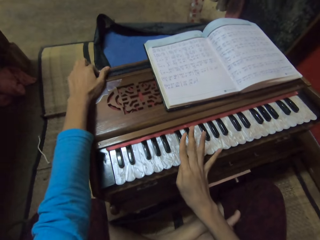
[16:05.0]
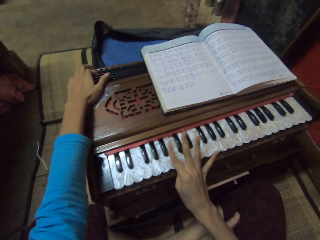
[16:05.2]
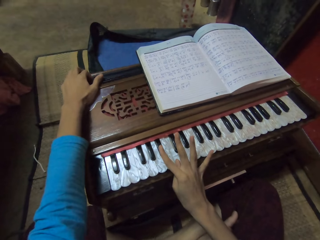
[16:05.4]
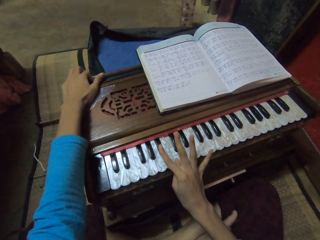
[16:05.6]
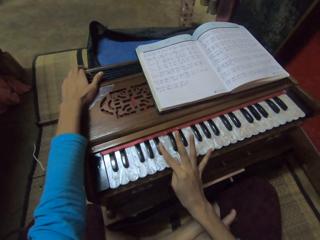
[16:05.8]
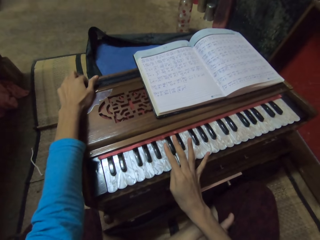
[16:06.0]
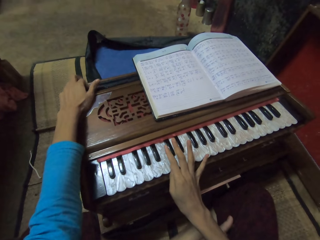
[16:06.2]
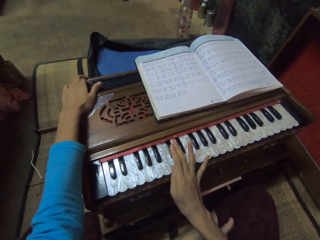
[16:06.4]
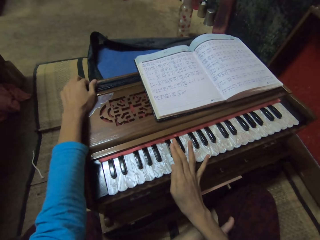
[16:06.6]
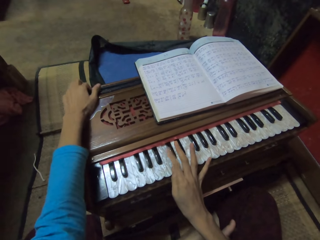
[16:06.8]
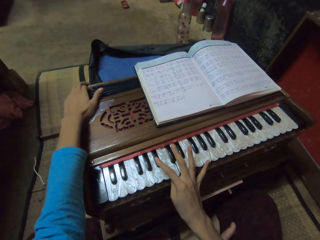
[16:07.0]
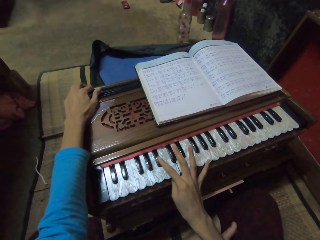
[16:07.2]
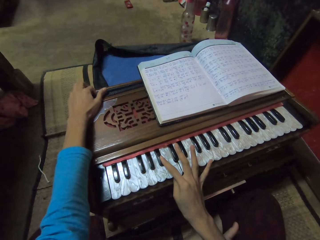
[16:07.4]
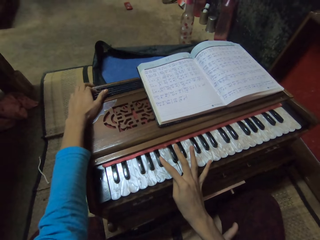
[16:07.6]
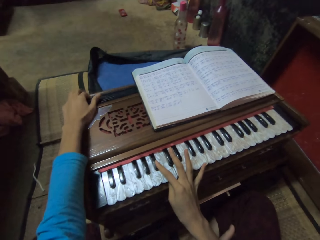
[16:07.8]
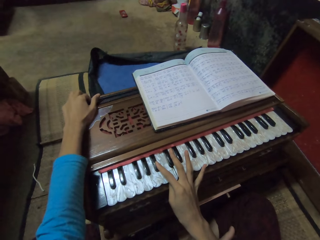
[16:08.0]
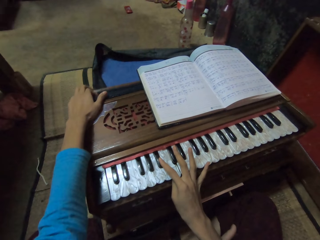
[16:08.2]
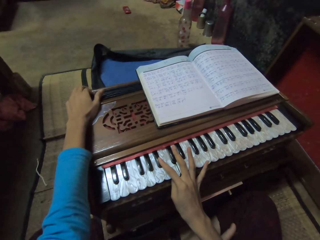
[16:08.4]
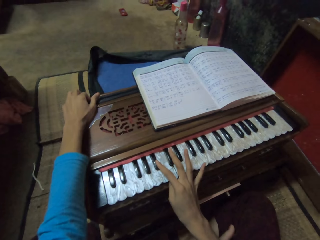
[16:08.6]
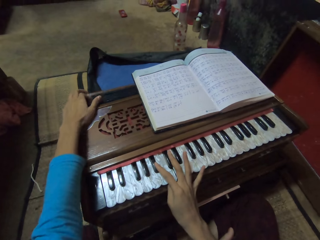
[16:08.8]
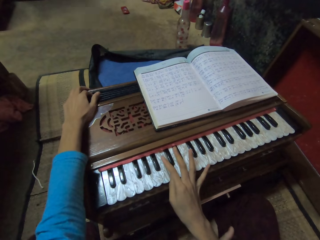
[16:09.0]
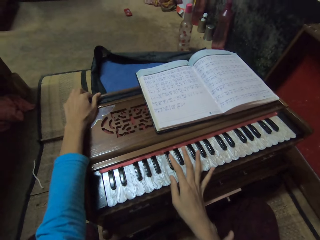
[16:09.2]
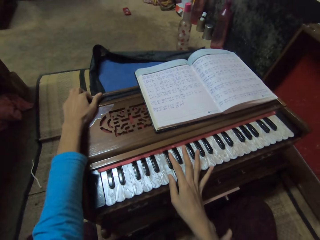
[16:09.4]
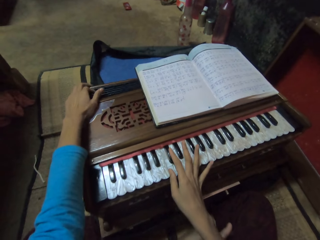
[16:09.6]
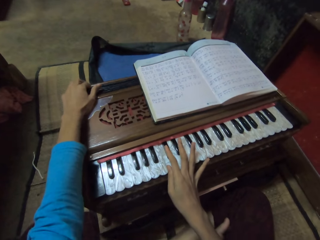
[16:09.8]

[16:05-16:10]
The camera wearer plays the piano accordion with both hands. They sing.

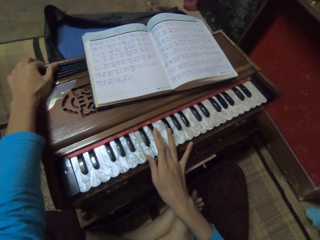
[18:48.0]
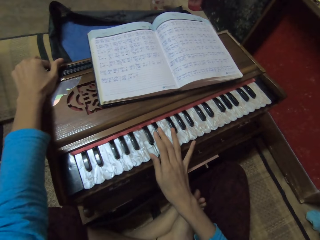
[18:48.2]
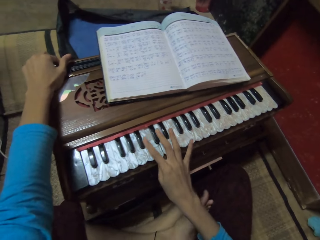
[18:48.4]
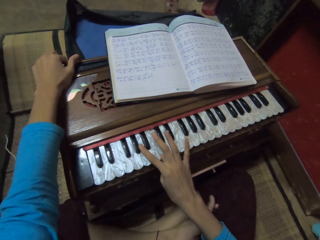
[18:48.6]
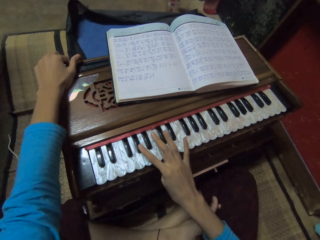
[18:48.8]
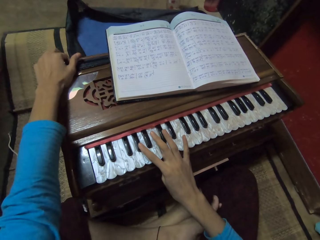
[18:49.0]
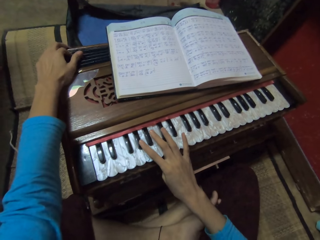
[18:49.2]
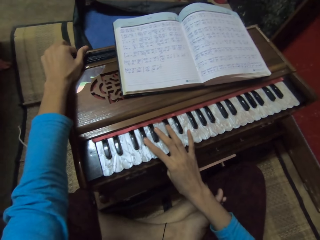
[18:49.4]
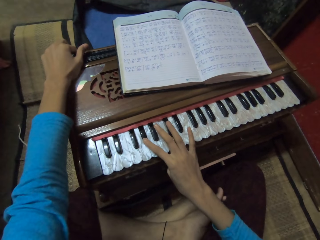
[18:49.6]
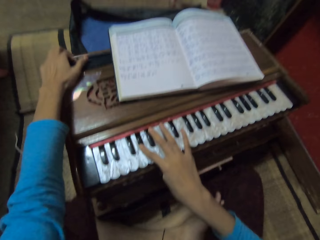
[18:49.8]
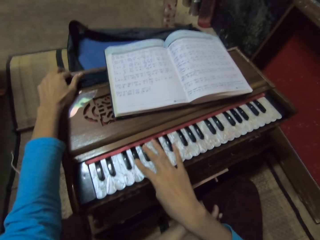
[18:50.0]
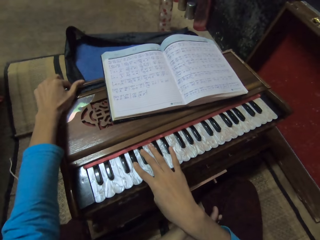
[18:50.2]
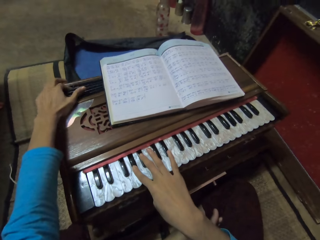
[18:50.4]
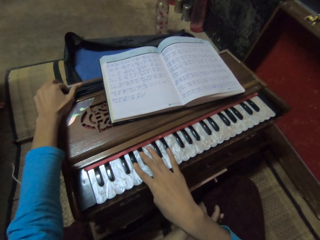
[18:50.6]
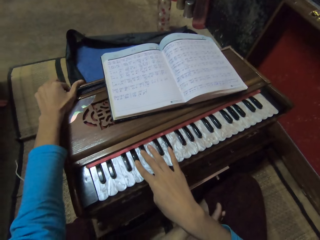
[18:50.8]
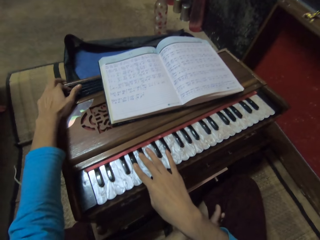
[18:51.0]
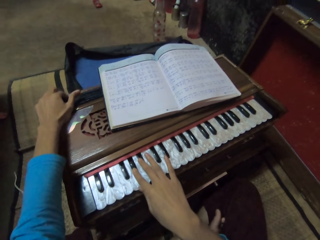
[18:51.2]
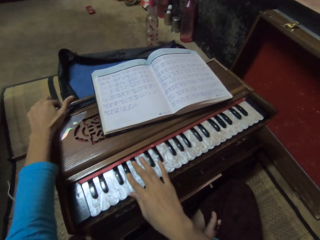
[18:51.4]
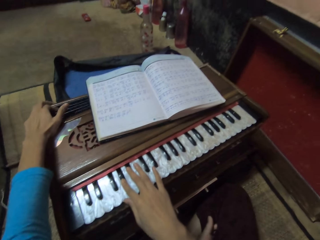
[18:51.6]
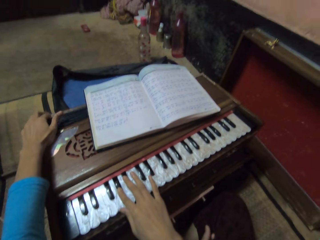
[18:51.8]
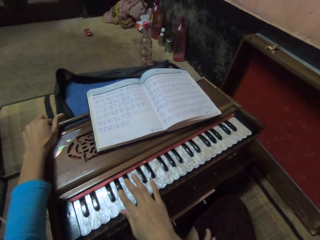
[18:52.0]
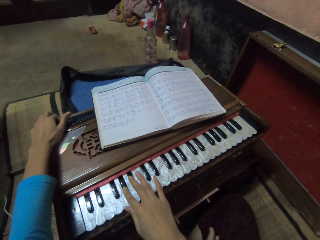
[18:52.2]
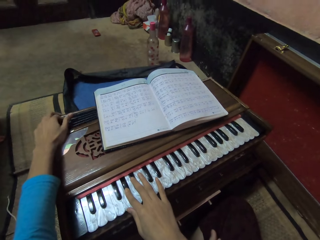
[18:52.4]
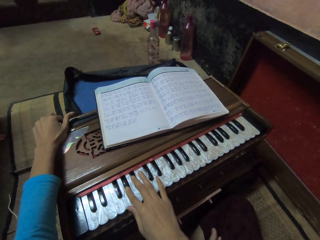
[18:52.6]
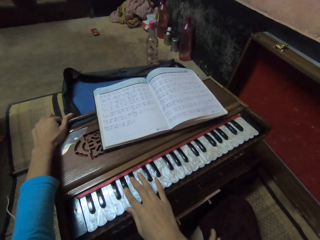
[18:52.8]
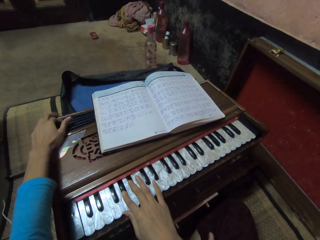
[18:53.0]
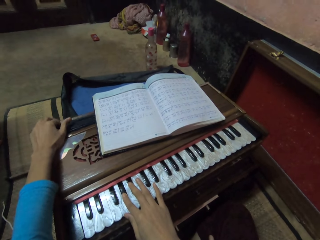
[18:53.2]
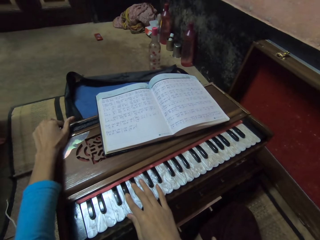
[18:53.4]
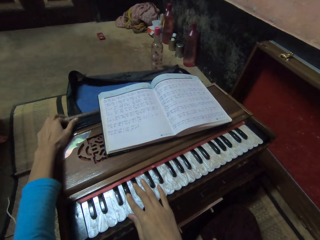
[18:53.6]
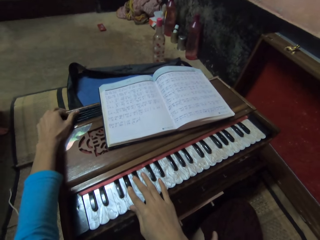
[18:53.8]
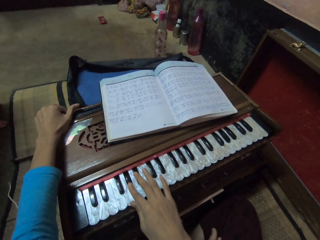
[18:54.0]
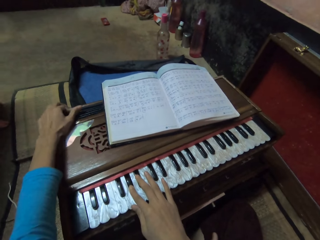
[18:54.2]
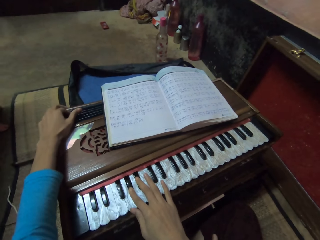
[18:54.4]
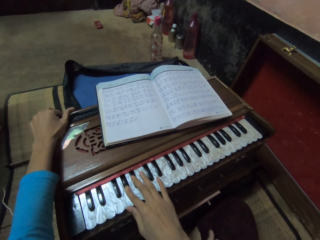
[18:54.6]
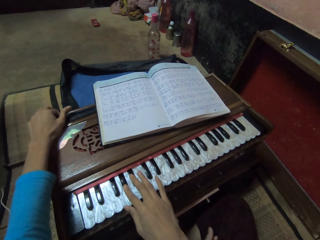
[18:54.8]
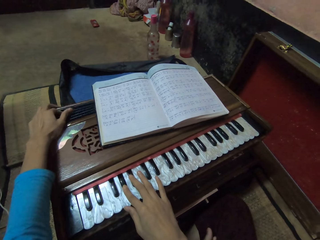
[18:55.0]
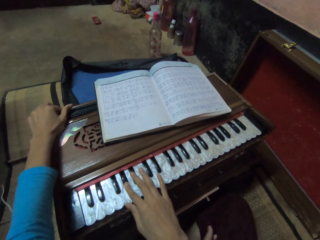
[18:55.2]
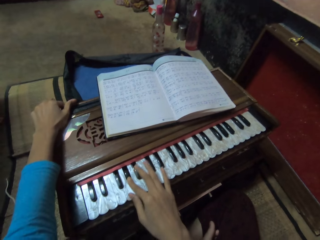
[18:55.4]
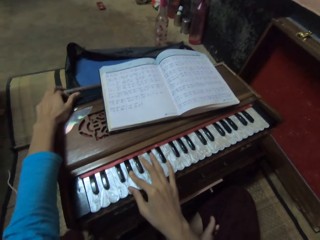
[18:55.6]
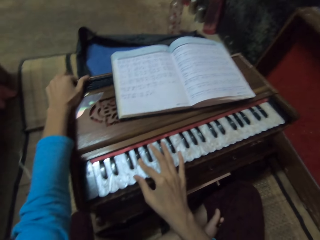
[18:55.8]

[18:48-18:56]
The camera wearer sings.

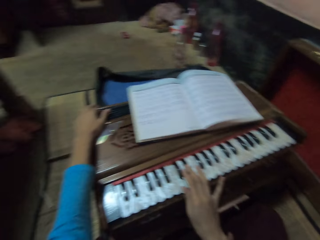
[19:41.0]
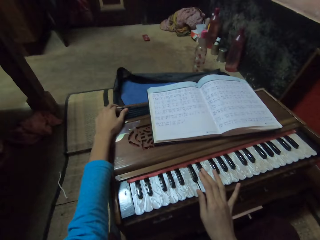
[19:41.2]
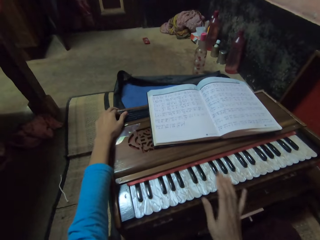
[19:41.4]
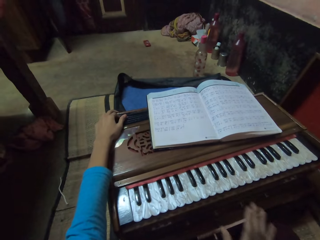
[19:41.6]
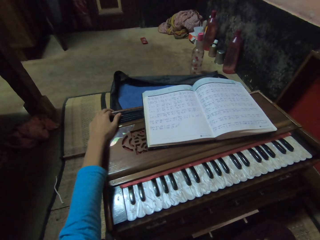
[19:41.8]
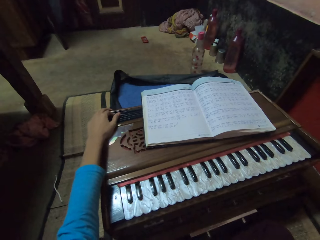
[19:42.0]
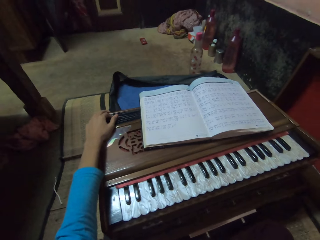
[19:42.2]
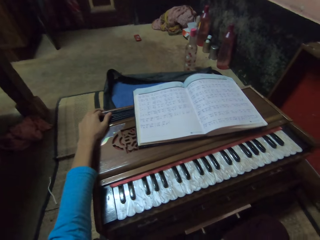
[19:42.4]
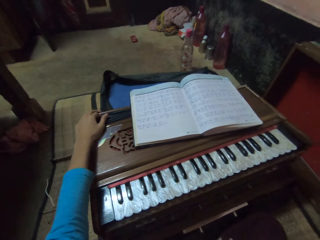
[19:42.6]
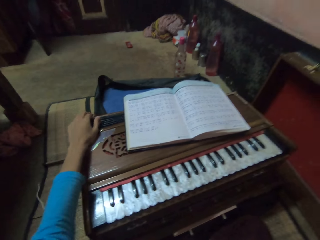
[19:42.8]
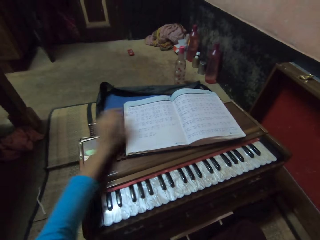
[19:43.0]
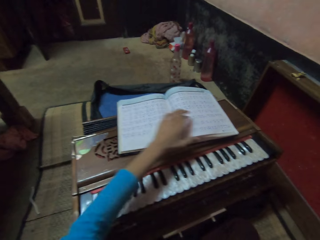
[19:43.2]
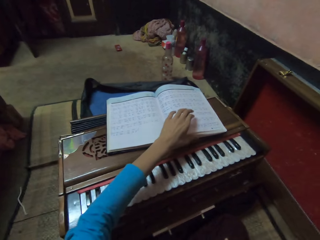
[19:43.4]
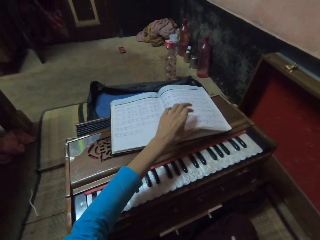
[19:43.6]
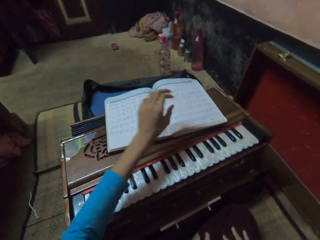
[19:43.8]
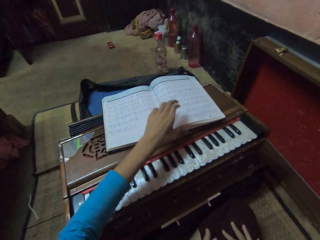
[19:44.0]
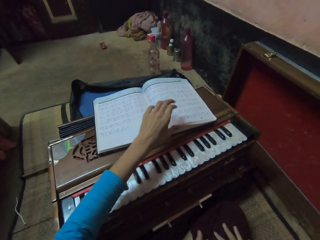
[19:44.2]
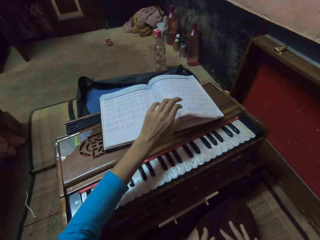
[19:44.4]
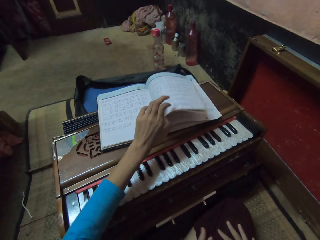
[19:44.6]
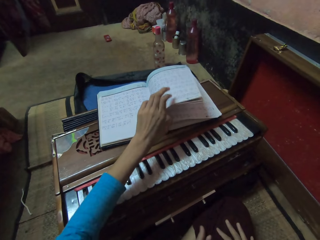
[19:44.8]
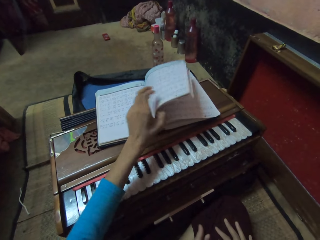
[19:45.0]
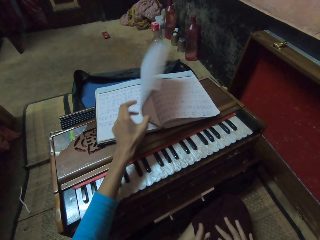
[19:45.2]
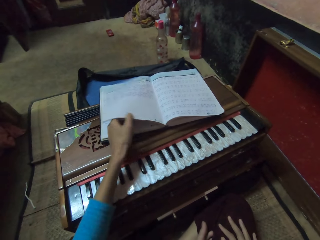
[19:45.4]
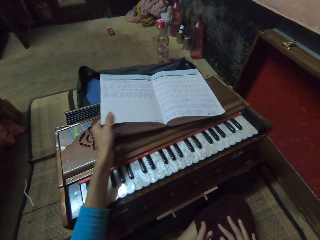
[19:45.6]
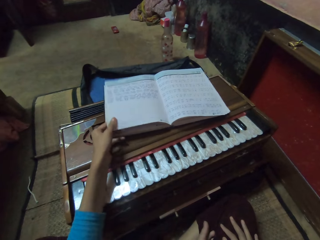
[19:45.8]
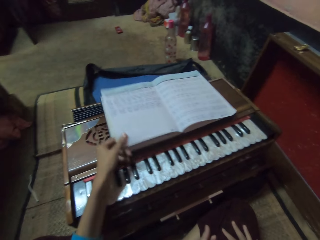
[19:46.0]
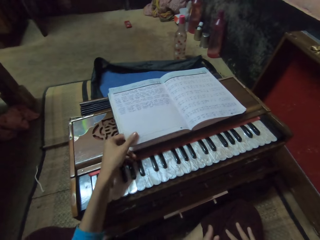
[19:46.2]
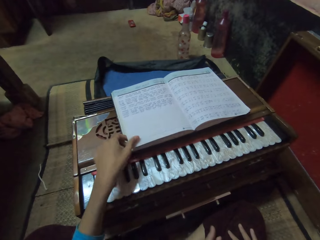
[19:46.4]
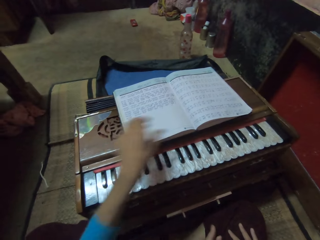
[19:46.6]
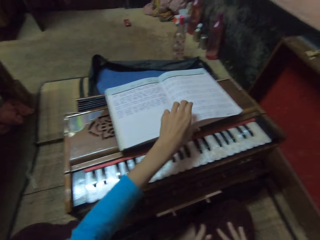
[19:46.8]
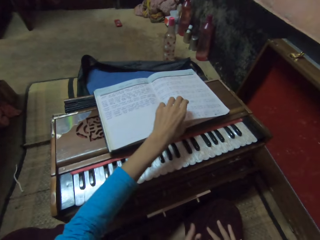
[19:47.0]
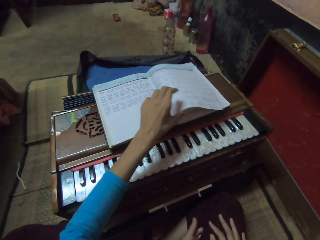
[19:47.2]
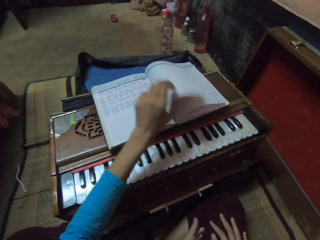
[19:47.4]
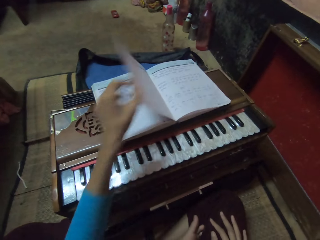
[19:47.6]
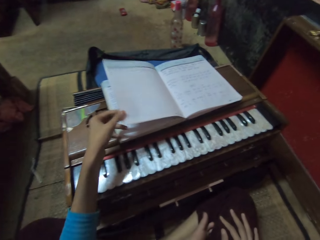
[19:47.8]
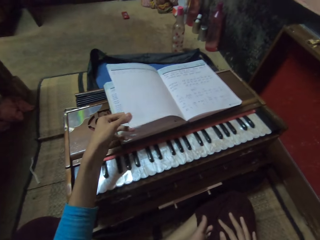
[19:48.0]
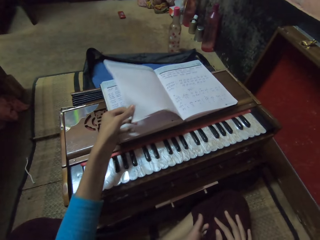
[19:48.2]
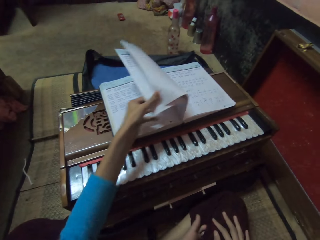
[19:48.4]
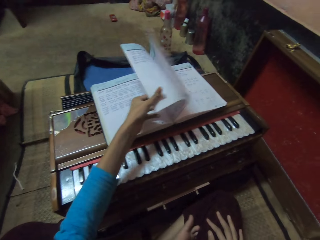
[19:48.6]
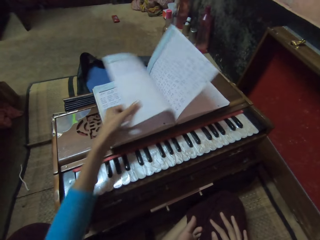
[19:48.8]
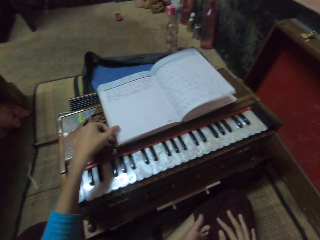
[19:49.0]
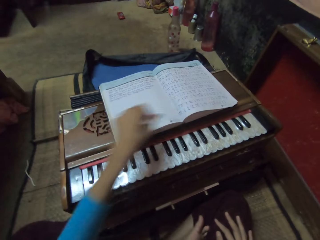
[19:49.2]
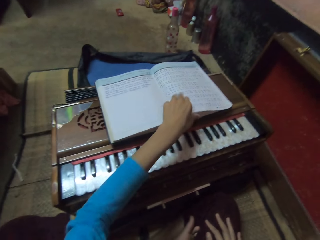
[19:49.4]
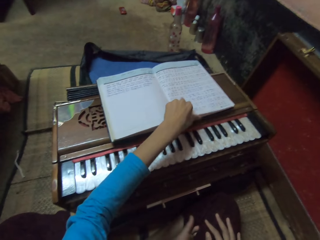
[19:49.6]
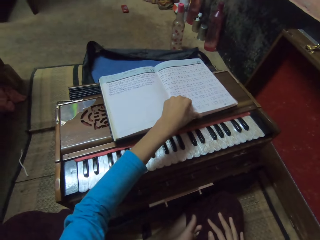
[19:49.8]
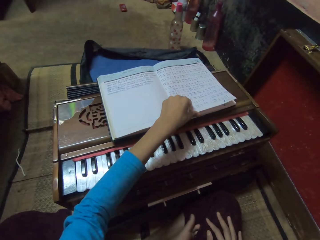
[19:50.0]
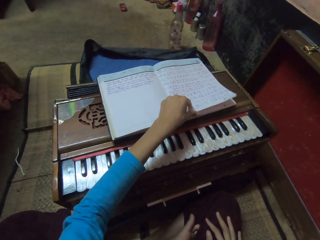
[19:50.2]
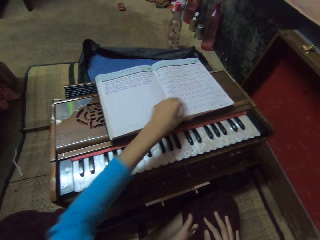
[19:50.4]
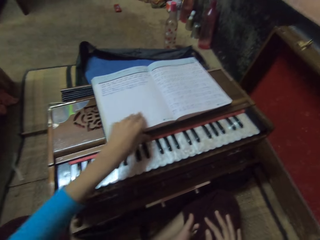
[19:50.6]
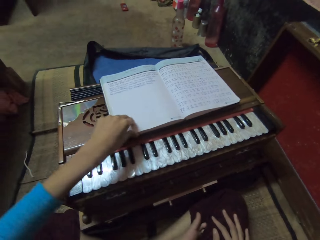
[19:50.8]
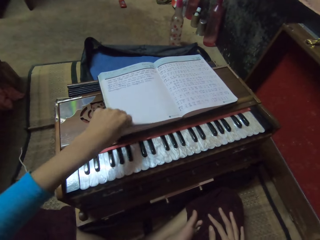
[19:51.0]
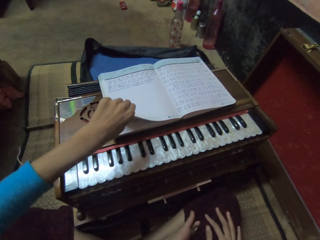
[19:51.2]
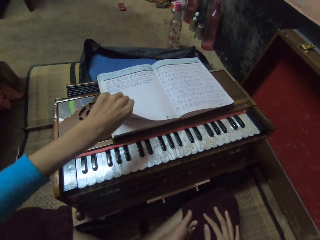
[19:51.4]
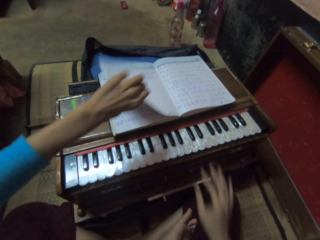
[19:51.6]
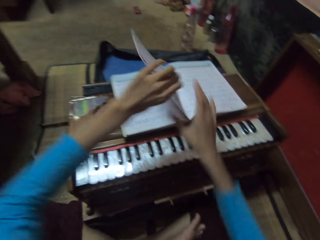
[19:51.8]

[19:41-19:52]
The camera wearer lowers the hand. She flips a book on the piano accordion with her left hand. She peruses the book. She pulls the book. She peruses the book.
